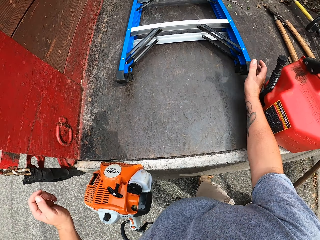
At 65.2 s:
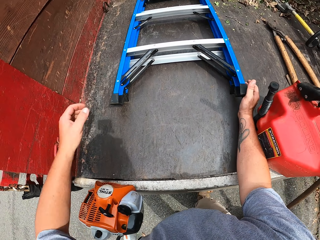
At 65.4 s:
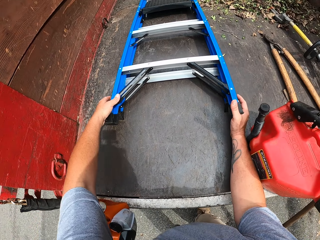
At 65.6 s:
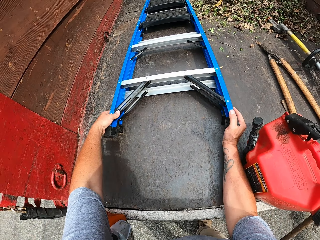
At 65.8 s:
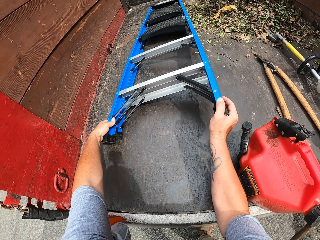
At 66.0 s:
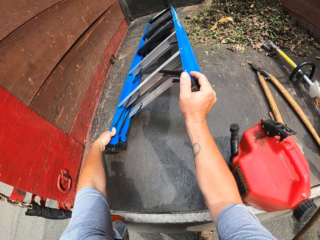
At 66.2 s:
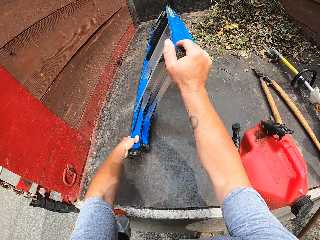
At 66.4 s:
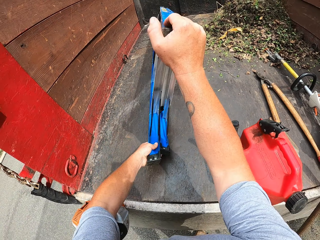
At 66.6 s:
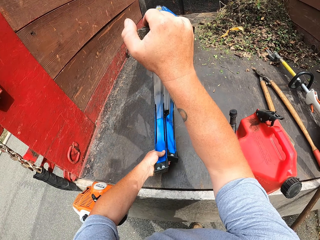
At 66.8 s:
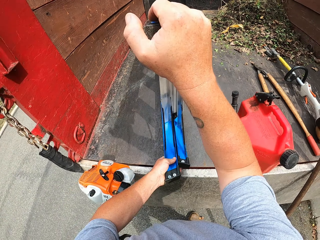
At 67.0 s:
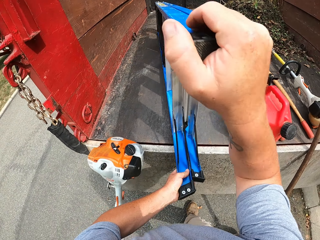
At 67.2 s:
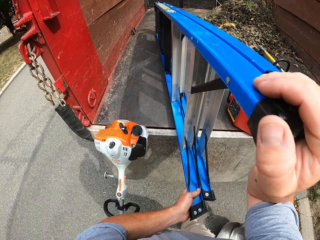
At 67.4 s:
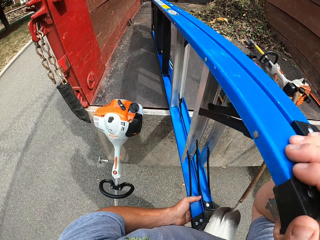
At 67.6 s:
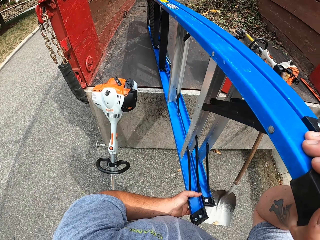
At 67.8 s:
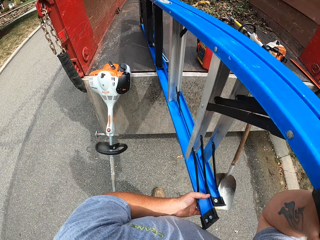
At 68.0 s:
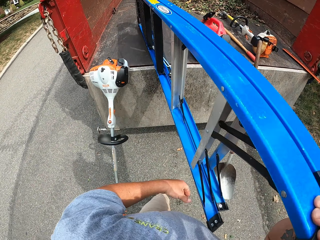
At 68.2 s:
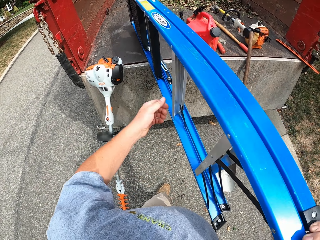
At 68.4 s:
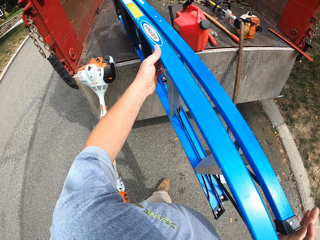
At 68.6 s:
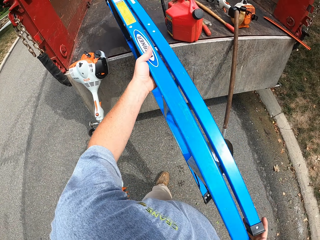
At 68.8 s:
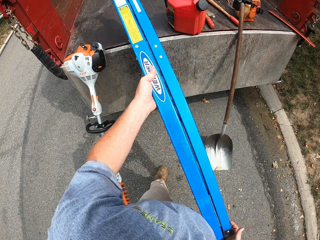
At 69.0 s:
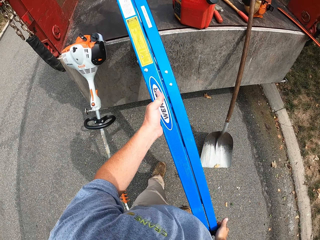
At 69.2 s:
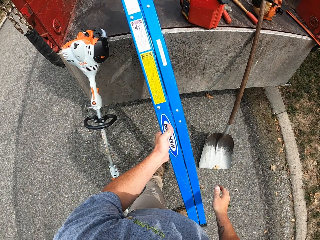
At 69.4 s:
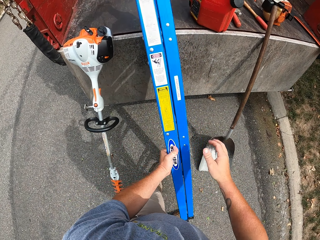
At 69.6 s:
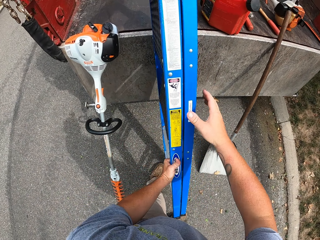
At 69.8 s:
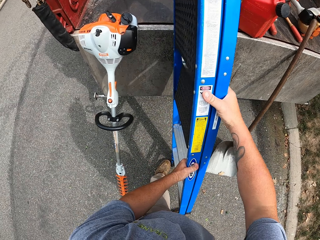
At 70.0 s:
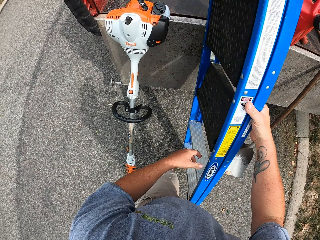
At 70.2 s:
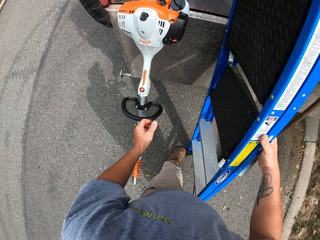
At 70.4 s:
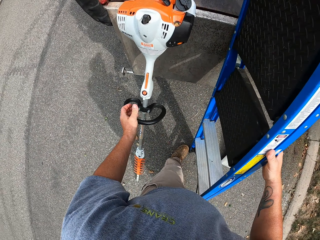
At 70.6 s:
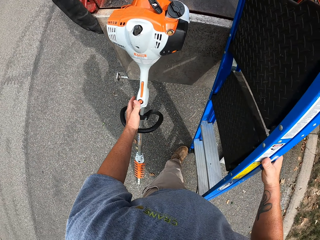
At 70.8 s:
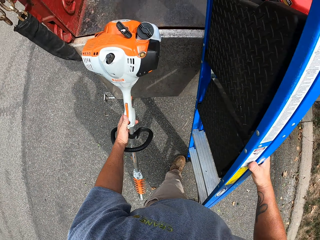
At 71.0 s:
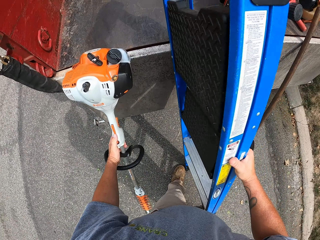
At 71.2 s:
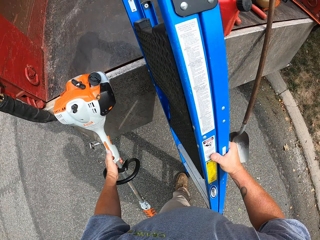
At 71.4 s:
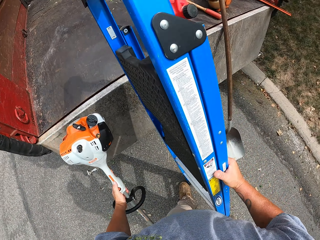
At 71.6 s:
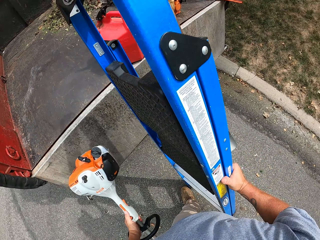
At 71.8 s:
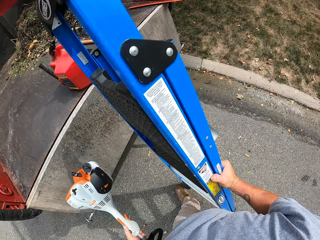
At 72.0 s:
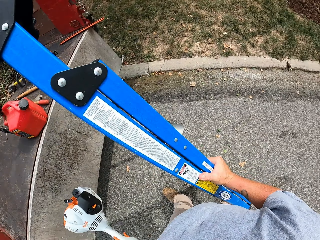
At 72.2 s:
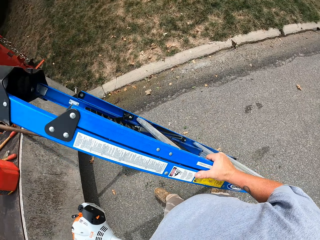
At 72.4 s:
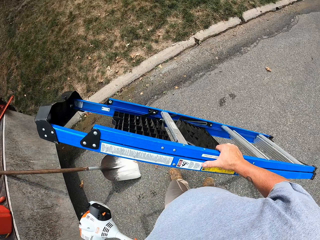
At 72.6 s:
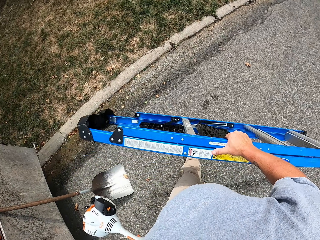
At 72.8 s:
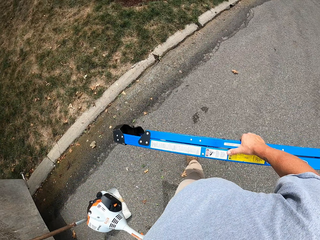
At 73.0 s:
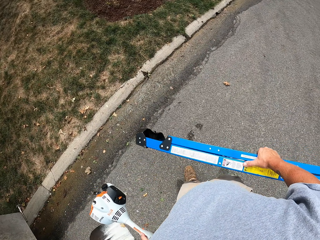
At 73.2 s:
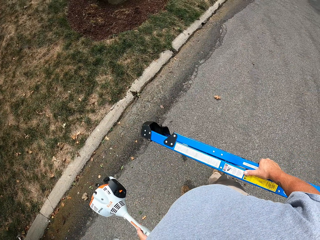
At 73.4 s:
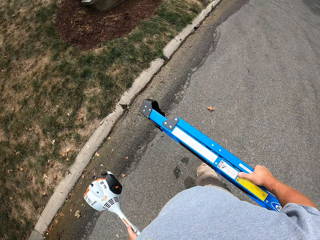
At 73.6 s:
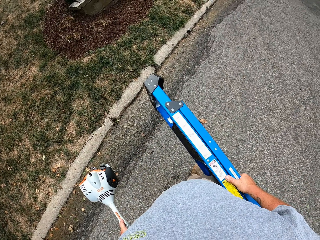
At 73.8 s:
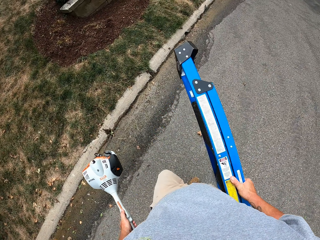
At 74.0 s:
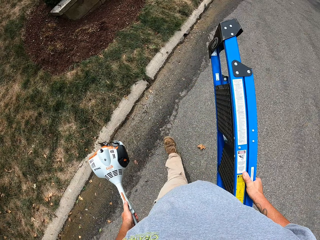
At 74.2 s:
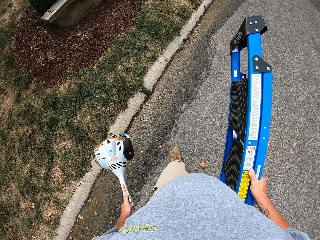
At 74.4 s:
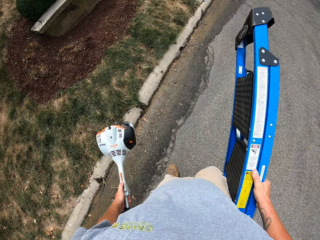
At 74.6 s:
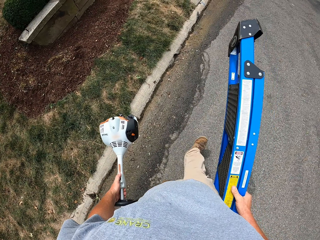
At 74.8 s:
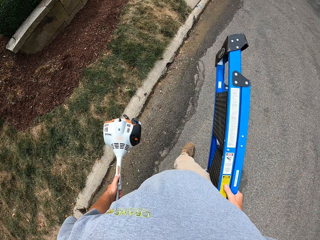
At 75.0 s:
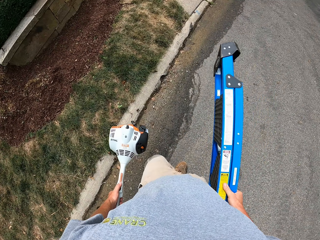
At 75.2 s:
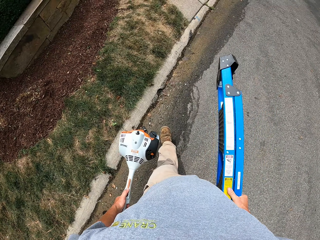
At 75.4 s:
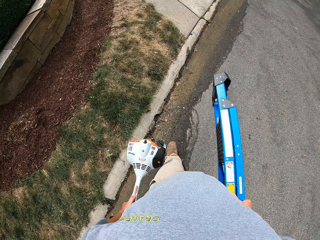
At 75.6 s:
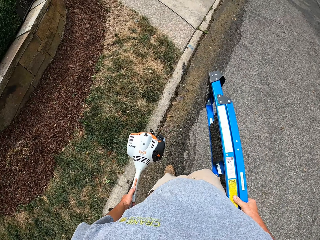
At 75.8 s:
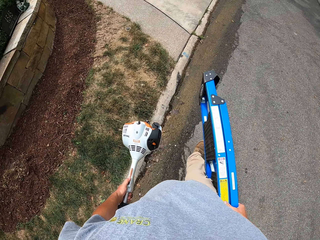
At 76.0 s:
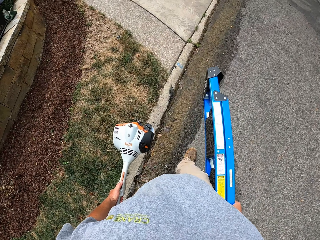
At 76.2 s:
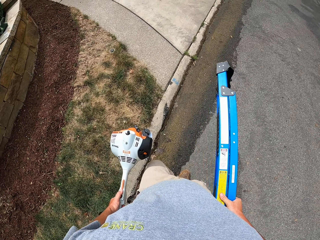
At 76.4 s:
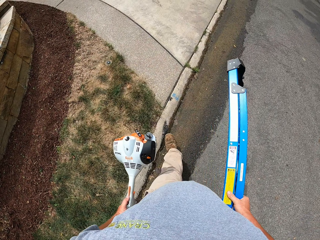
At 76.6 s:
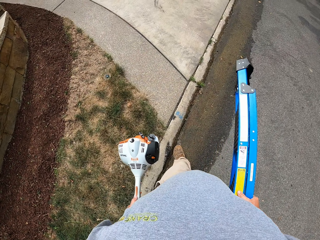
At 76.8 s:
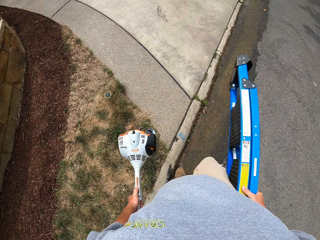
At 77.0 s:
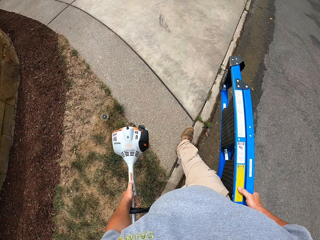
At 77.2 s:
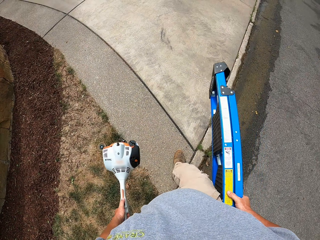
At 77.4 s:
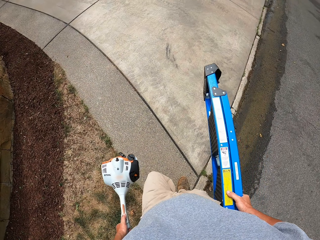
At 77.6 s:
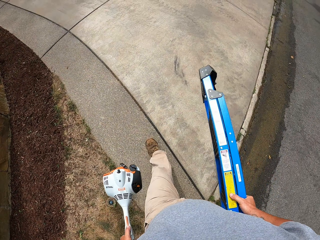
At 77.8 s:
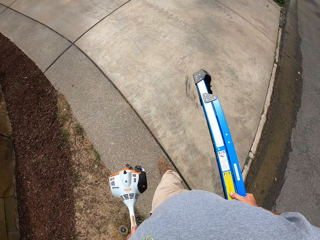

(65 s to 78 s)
The camera wearer picks up the ladder. They carry both the ladder and the pole pruner and walk around the field.

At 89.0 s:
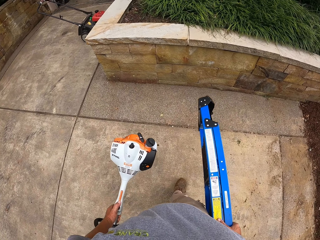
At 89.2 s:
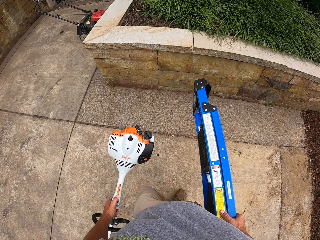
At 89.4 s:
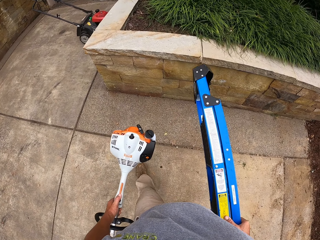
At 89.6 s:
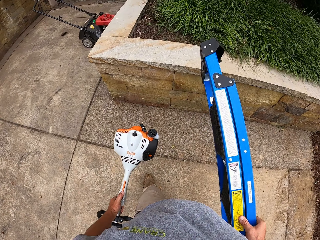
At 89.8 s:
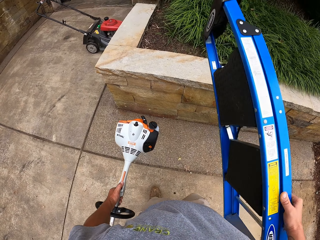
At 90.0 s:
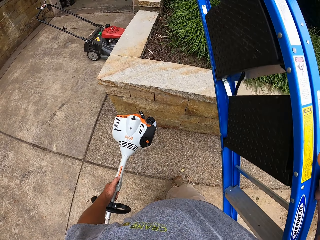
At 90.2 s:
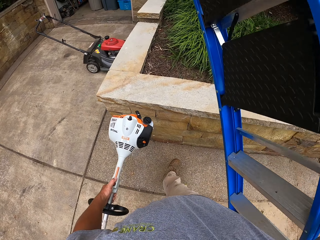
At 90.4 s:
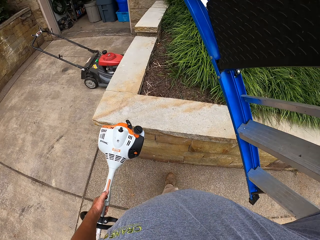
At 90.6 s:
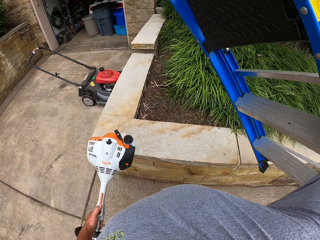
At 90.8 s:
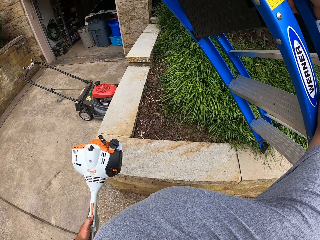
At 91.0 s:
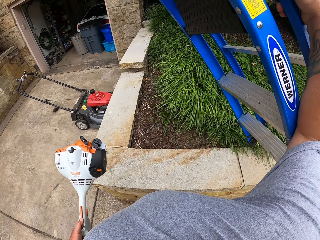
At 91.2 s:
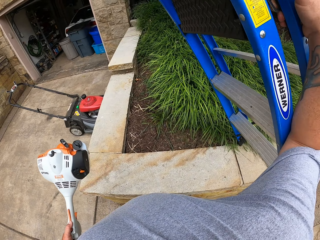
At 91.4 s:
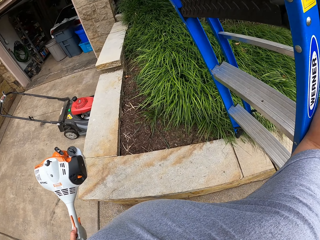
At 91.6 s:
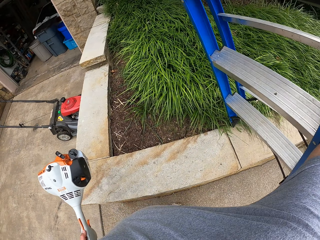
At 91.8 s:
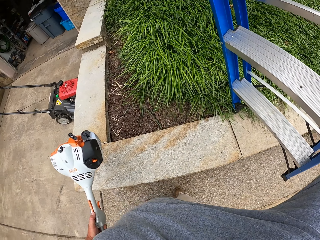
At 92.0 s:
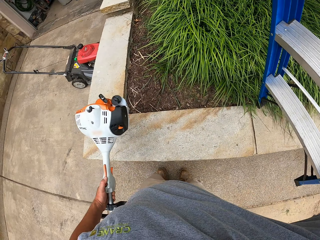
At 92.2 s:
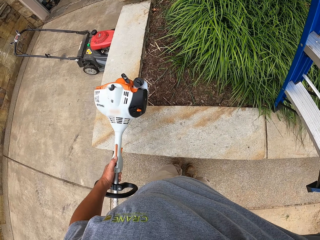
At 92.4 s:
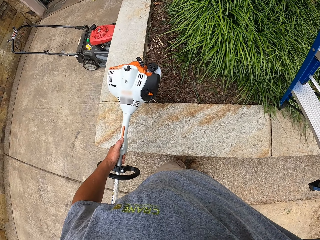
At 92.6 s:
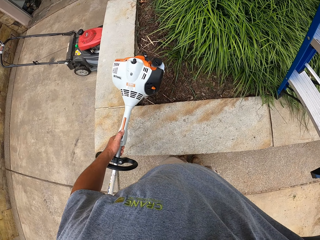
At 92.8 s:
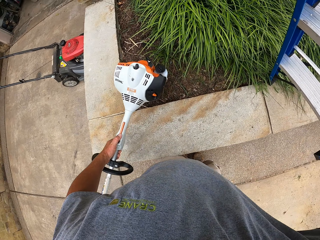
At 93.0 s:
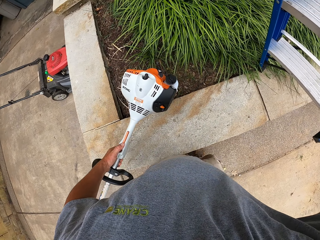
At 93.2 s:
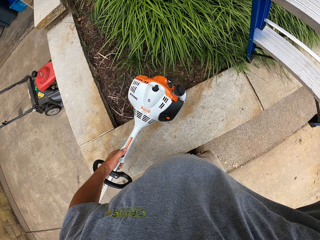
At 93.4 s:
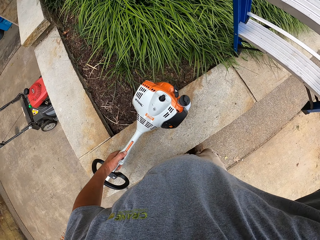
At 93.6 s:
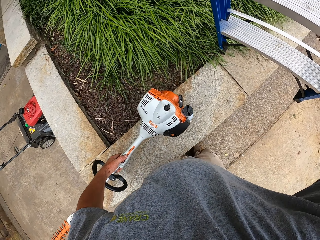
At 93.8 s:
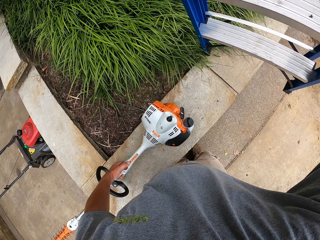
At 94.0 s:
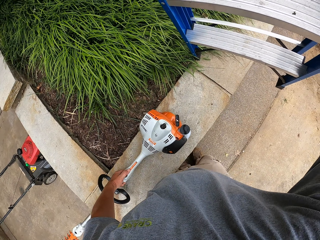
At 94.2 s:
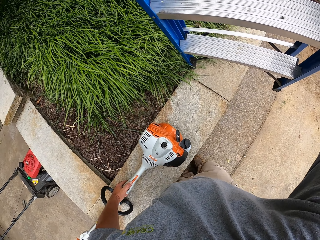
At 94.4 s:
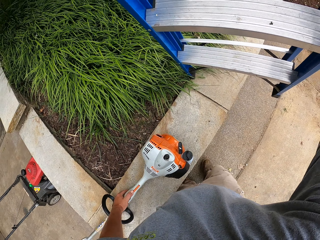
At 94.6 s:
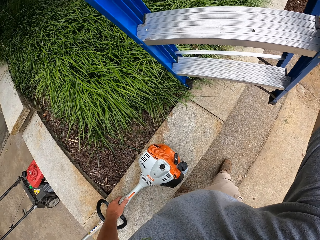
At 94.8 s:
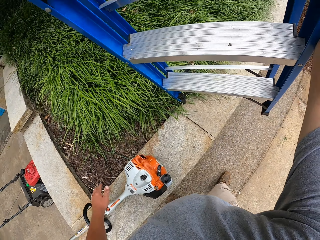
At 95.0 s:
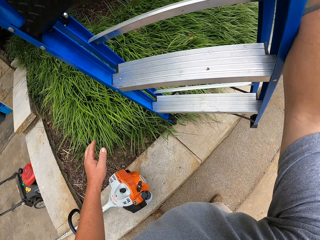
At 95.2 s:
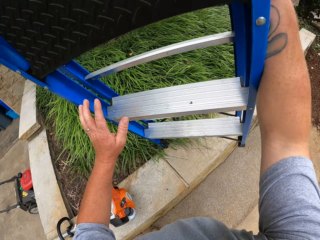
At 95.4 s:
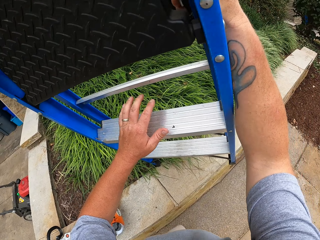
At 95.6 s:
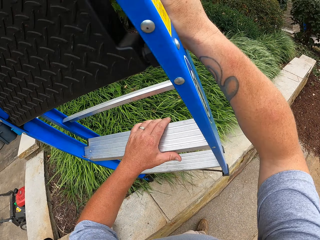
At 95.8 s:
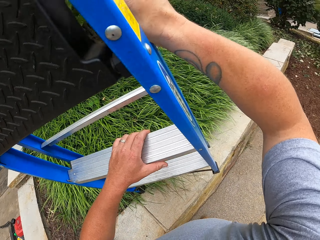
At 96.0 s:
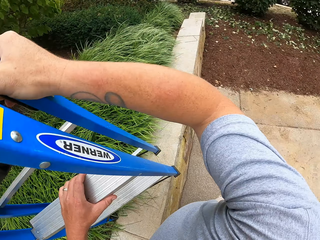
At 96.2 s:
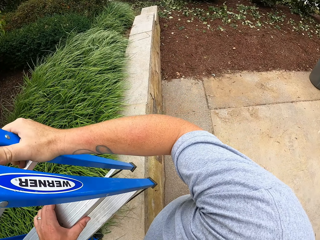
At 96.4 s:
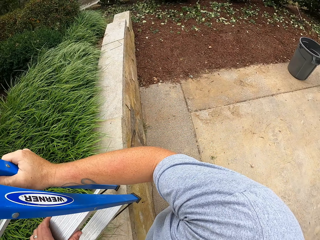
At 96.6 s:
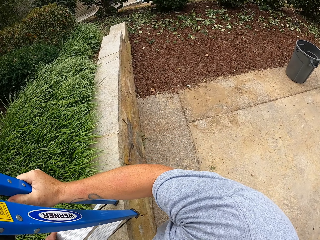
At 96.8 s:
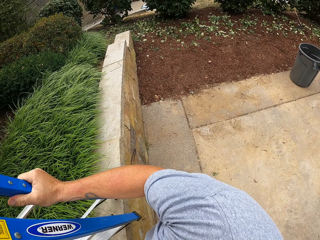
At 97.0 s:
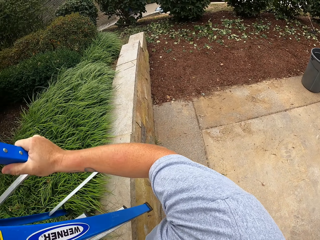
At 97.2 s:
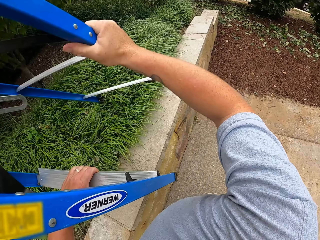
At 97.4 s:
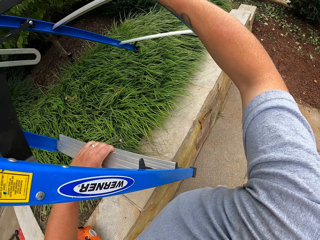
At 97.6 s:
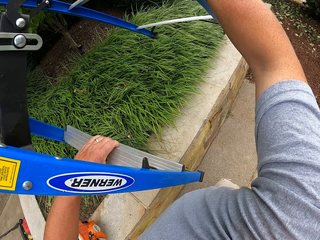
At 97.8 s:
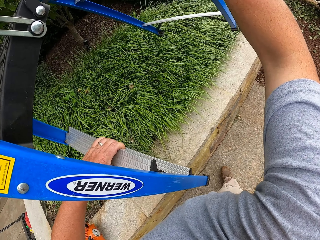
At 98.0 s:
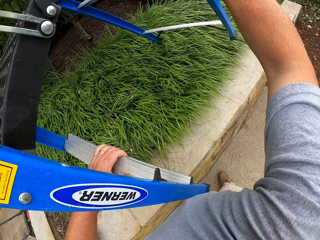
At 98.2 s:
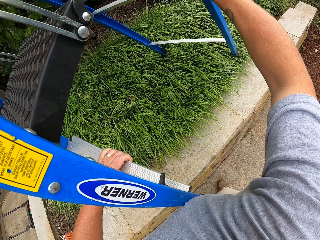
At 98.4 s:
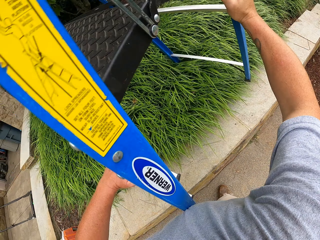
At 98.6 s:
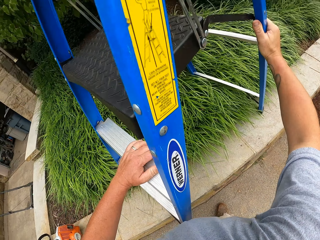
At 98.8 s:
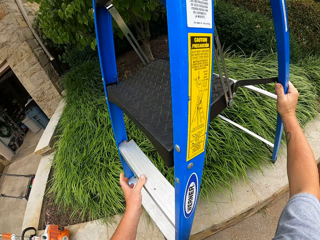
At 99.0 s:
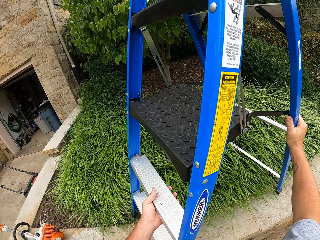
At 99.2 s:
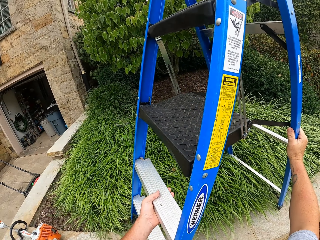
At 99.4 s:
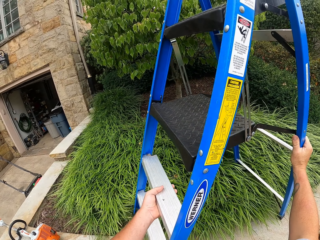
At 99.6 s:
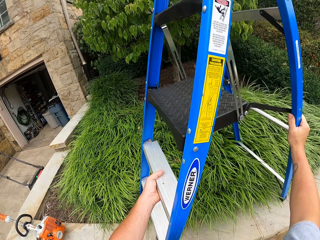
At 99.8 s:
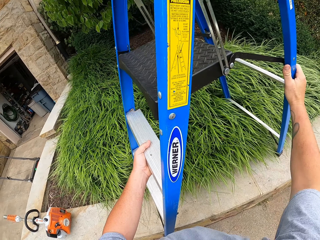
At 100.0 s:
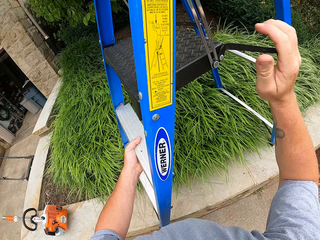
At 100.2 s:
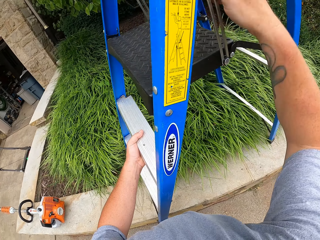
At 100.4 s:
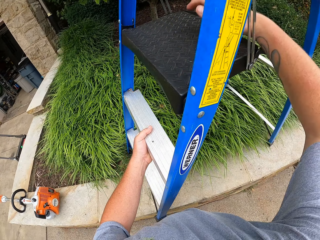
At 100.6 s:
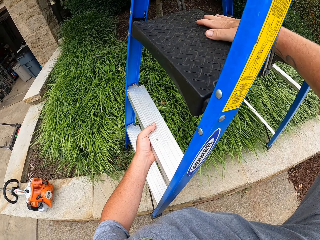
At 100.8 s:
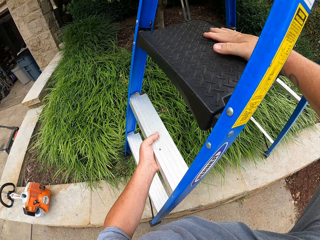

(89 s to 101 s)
The camera wearer fixes the ladder up. They hold the ladder and place the ladder on the ground.
